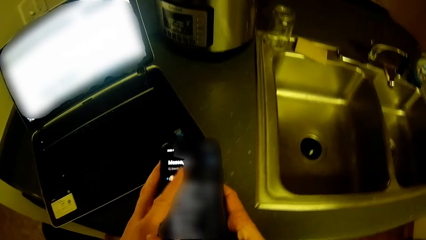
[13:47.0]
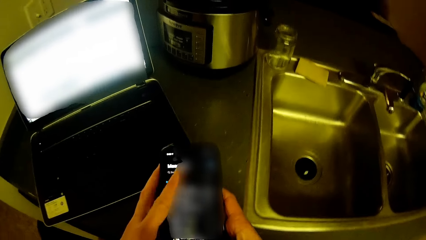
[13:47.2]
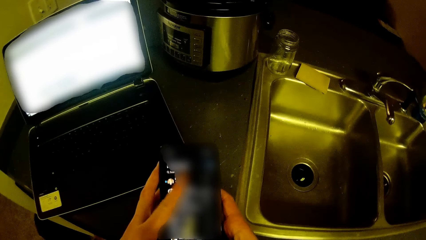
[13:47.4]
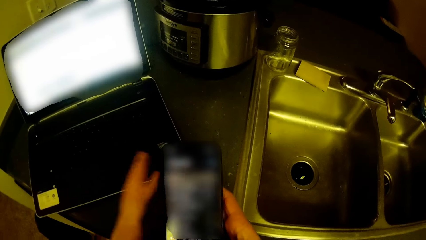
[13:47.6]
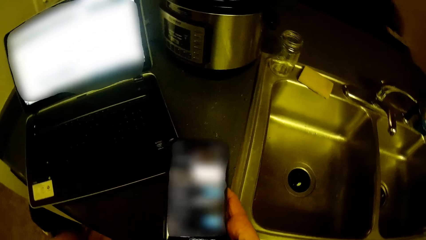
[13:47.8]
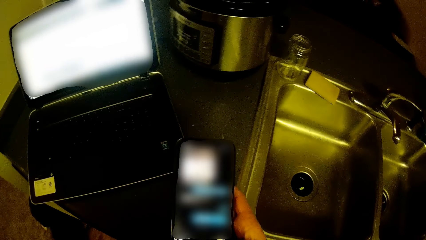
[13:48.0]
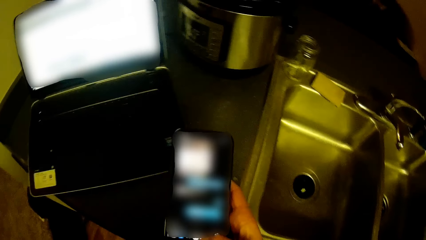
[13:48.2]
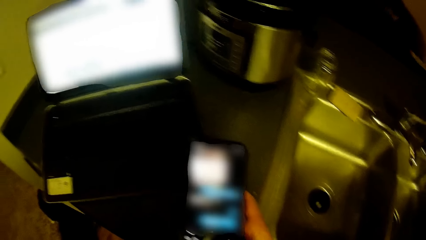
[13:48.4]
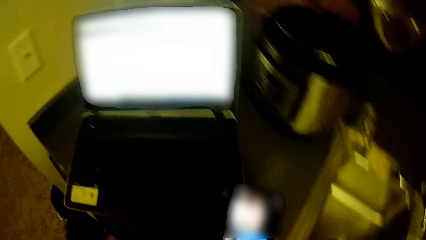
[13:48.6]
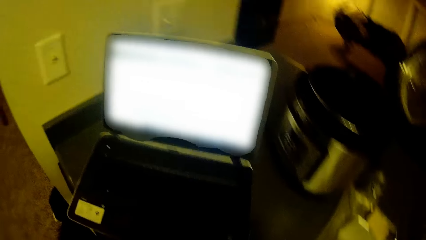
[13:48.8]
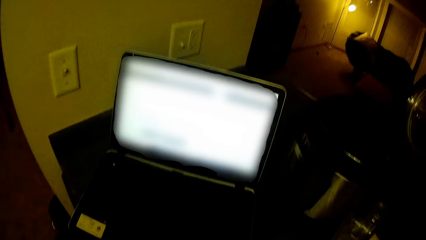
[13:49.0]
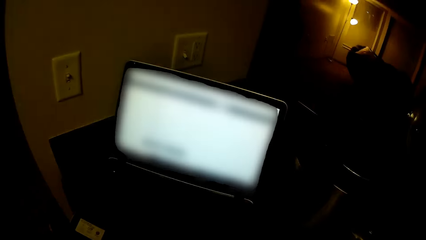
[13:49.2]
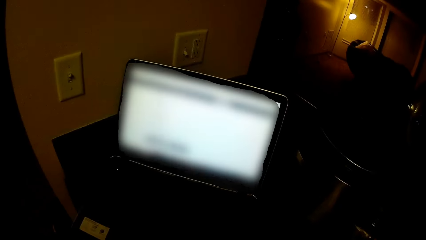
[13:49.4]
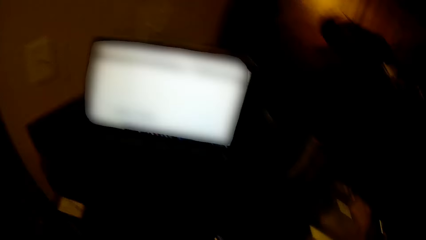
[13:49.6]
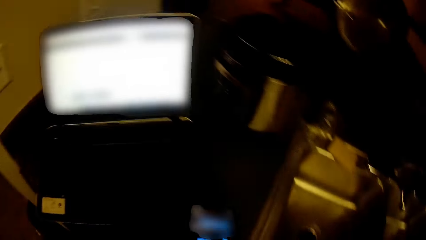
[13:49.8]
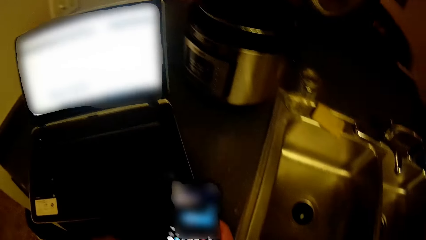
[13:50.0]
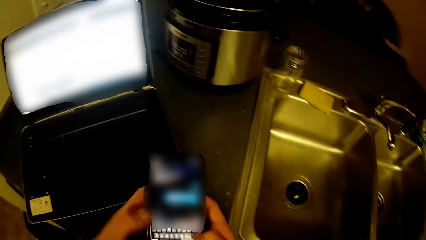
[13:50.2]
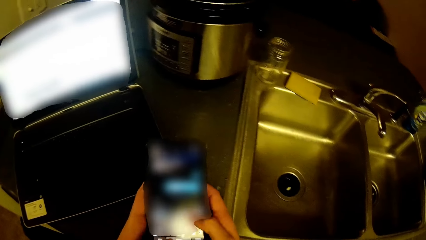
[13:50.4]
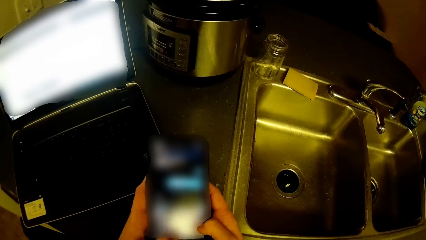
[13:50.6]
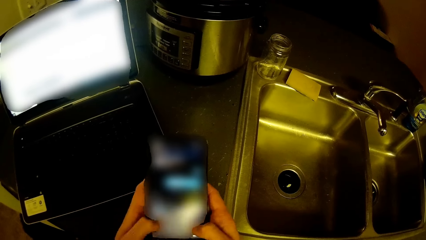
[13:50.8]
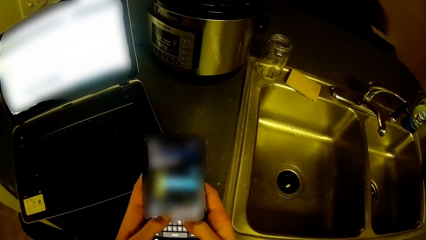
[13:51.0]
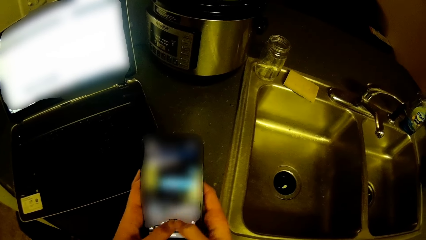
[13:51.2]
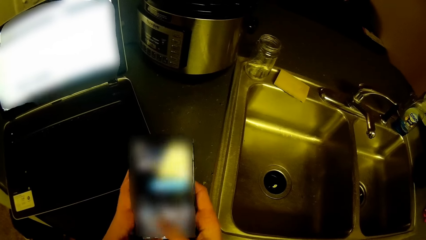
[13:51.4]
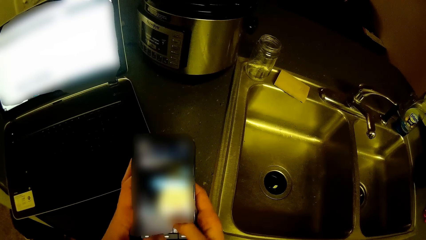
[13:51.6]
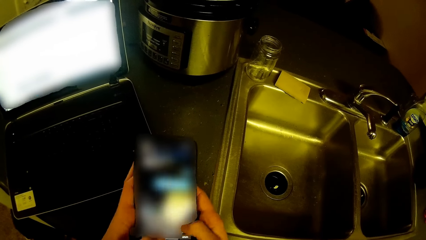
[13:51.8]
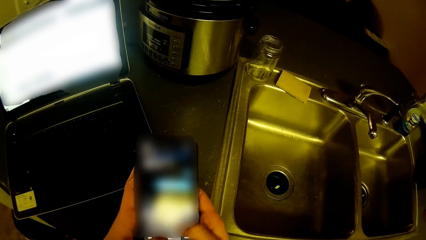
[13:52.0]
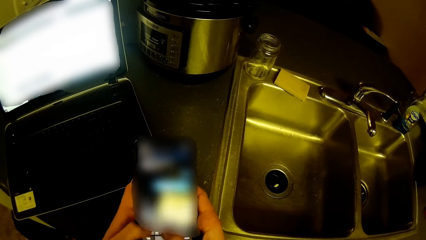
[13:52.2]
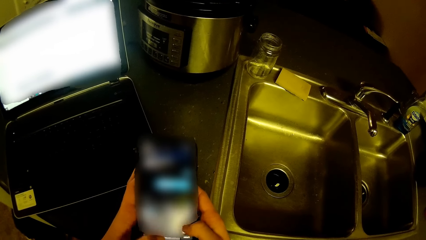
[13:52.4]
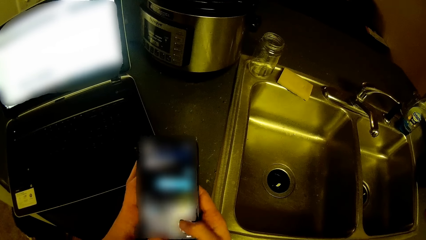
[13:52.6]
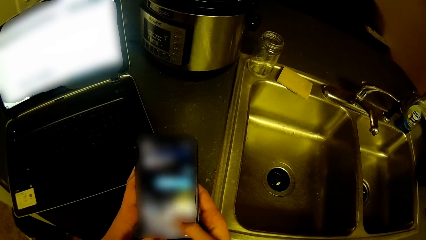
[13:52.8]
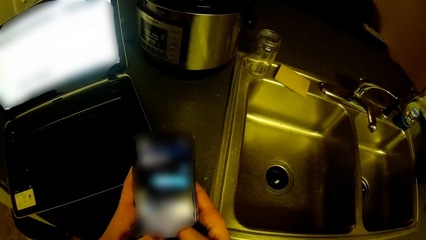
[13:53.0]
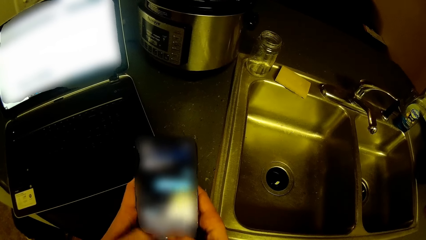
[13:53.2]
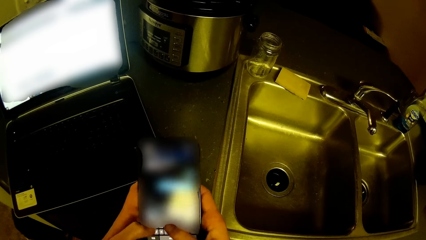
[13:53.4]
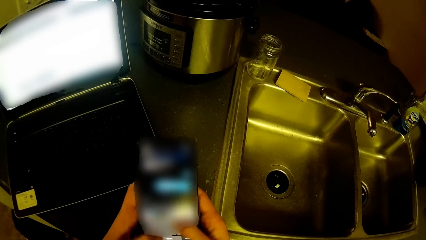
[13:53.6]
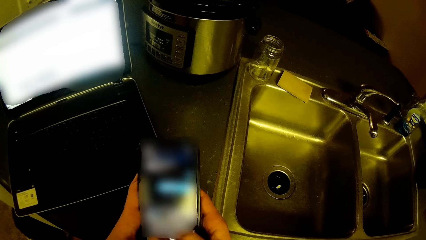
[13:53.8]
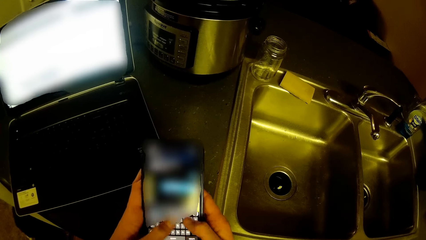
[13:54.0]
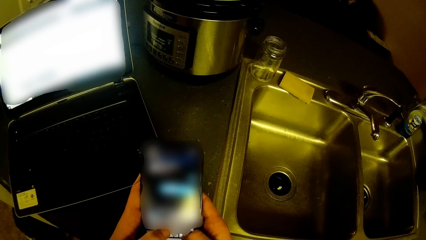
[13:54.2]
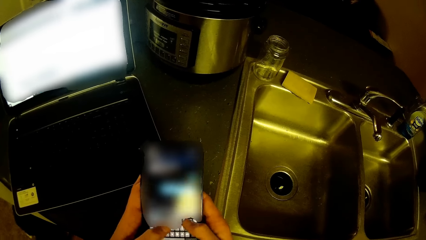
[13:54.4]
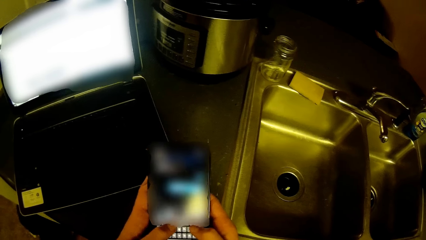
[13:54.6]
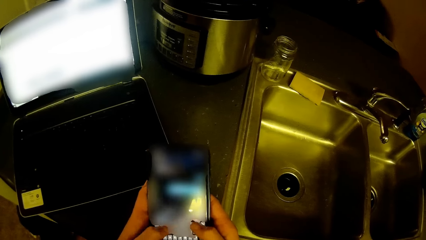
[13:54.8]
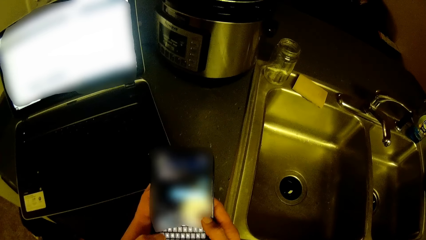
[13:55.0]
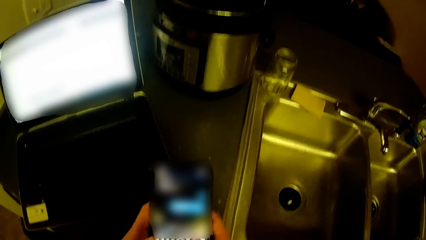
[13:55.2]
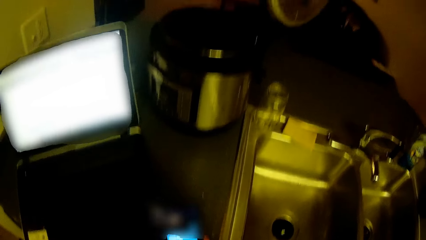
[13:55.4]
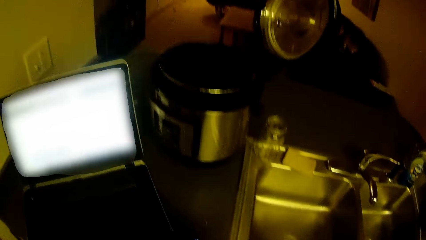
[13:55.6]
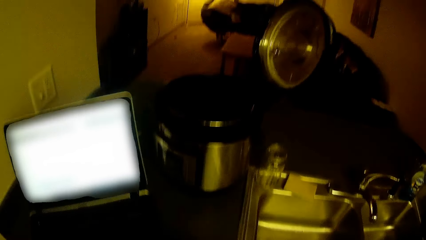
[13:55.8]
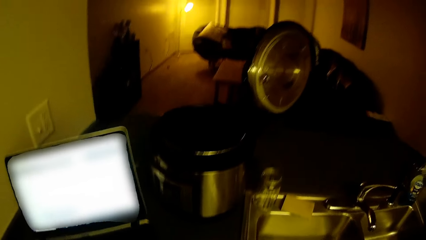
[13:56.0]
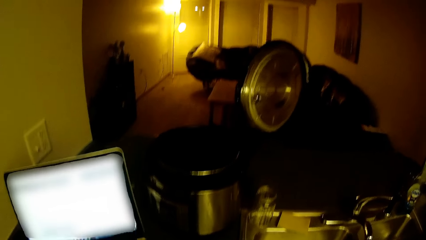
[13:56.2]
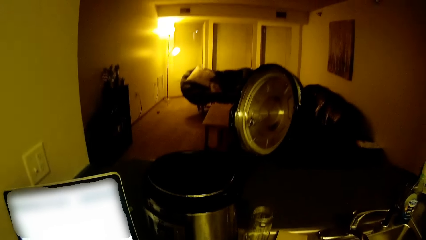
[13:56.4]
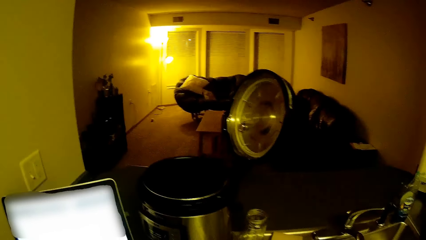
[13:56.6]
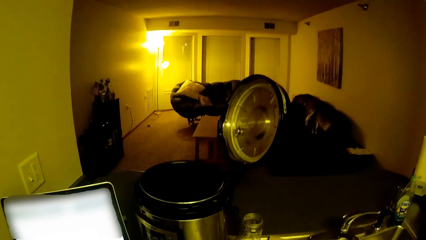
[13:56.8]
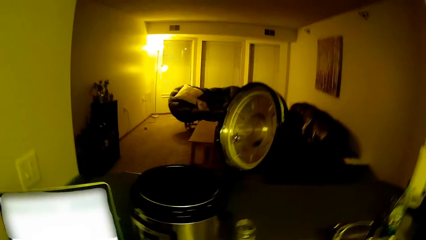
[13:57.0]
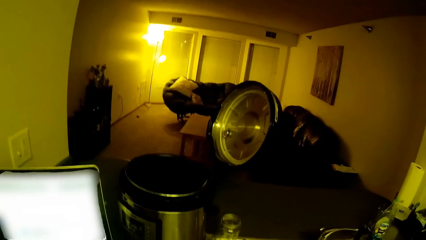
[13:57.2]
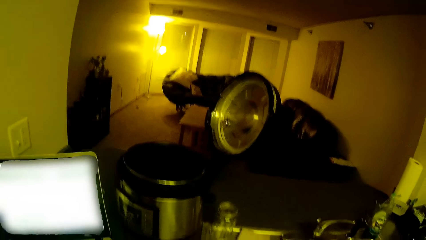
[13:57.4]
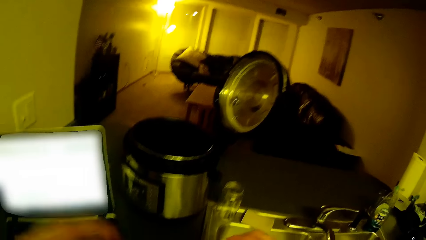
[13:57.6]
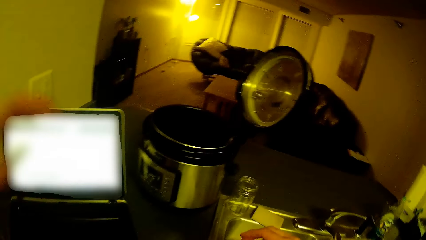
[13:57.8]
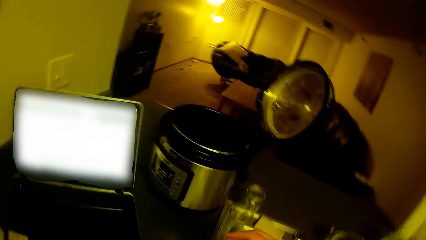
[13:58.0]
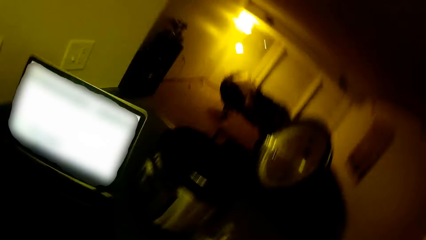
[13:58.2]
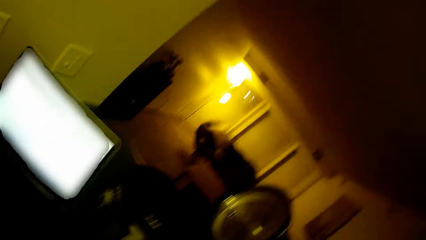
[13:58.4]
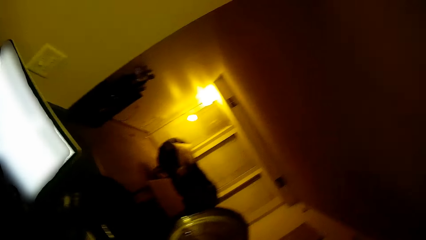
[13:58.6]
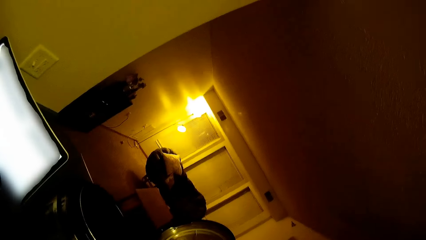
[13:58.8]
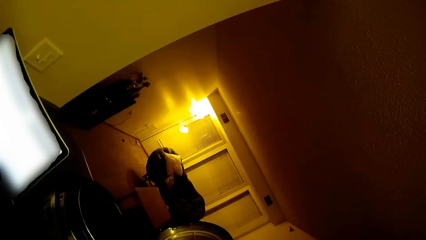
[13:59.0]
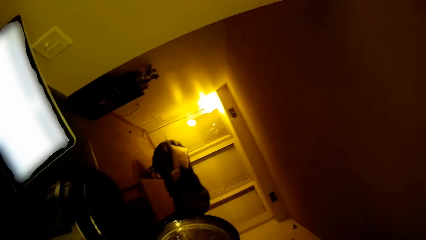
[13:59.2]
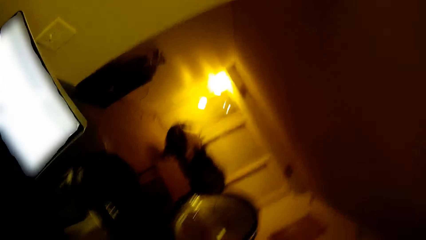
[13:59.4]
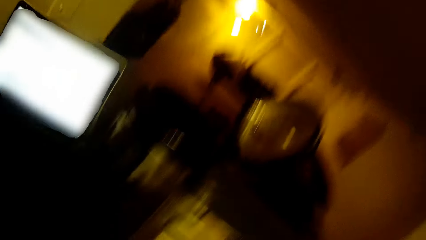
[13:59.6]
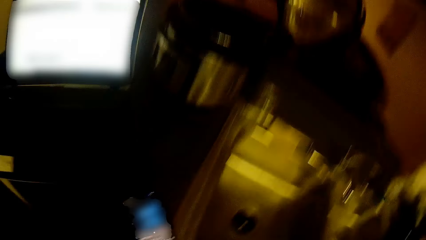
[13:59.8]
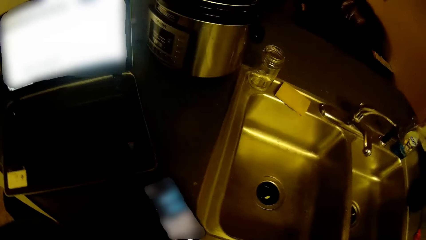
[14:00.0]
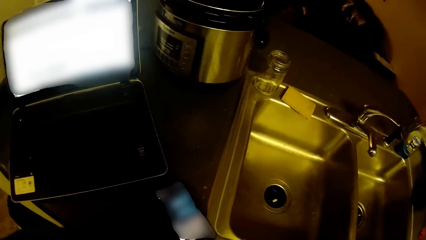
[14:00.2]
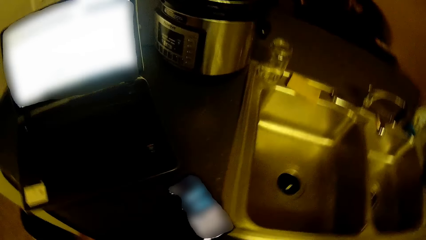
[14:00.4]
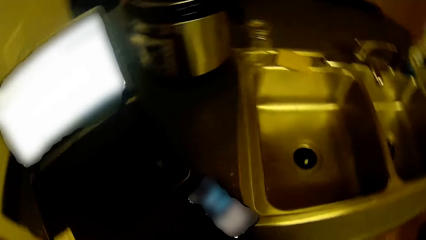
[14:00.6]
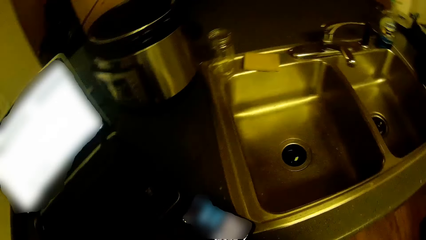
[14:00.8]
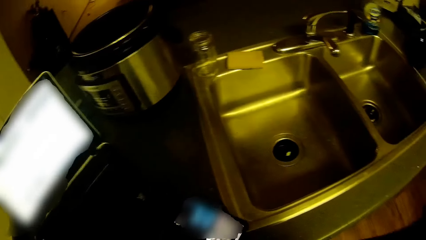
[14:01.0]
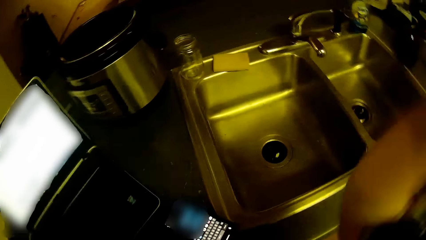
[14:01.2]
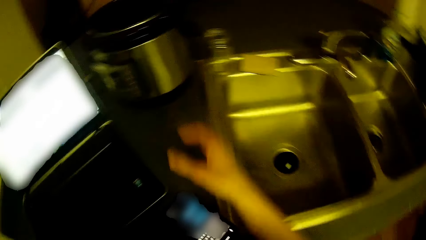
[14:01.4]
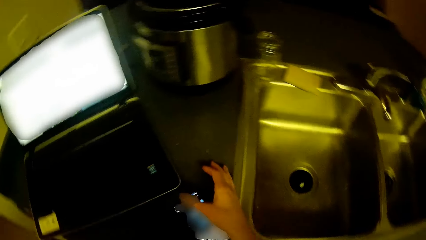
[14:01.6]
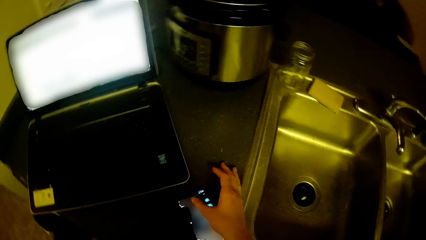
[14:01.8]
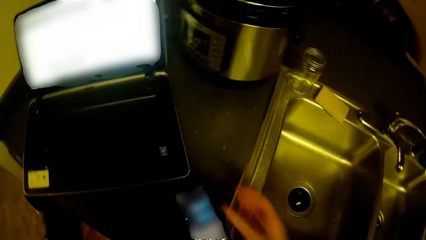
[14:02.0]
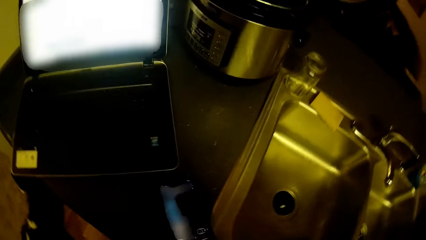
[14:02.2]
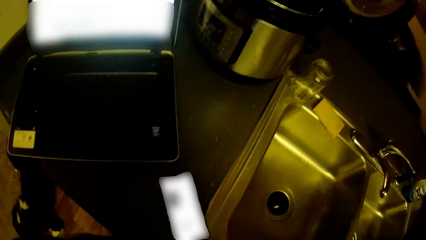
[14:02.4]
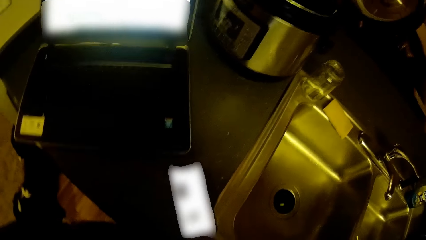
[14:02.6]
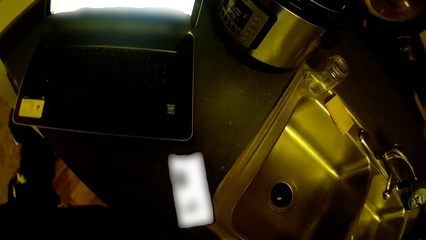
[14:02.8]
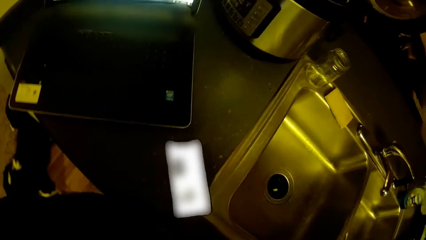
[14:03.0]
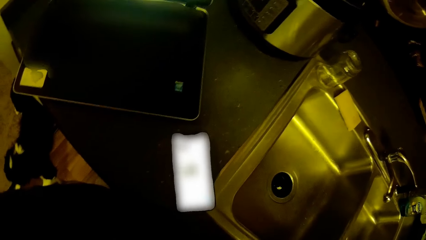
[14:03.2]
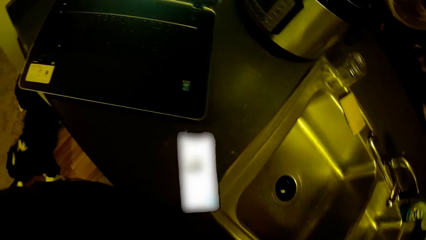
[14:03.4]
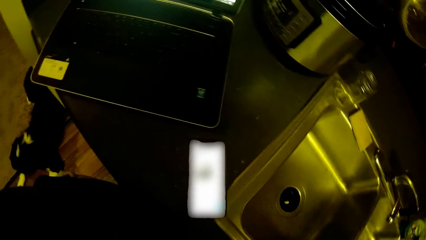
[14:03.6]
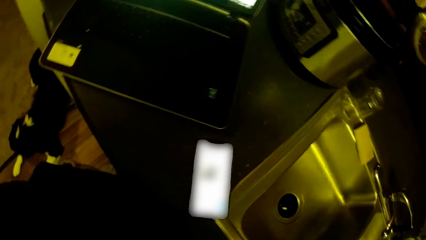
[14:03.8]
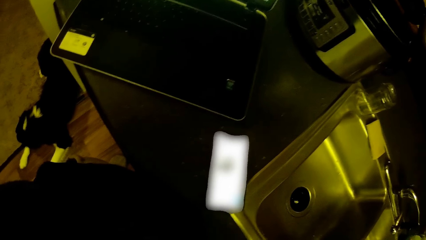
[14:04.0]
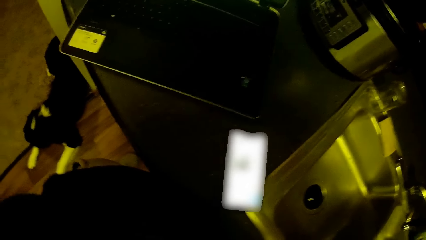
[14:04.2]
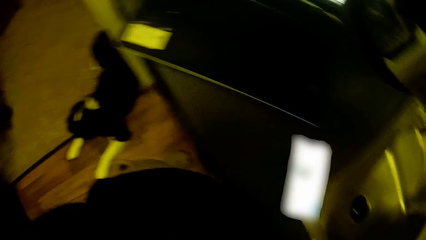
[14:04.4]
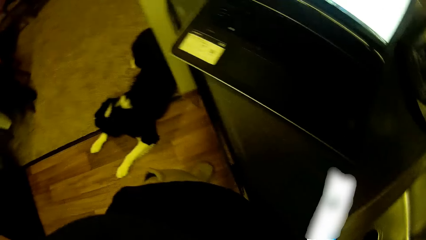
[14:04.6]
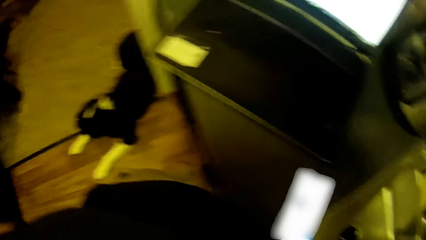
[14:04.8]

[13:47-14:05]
The camera wearer removes the right hand from the phone. He moves the head up. He touches the phone and moves the hand down. He moves the head up. He touches his face with his left hand. He swings the hand, turns the head left and turns the head right. He swings the right hand and lowers his right hand down. He operates the phone on a kitchen slab with his right hand. He turns the head left.
